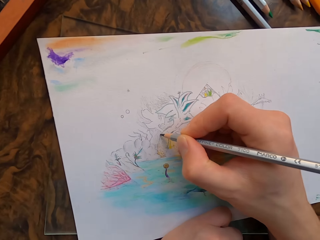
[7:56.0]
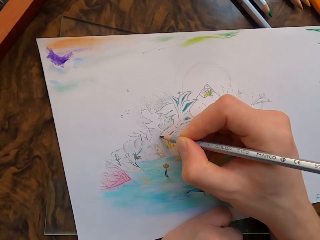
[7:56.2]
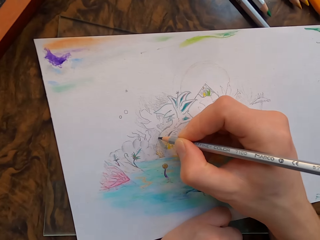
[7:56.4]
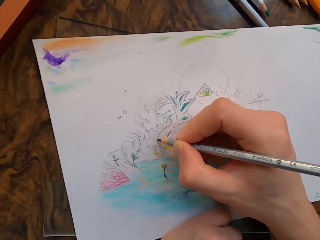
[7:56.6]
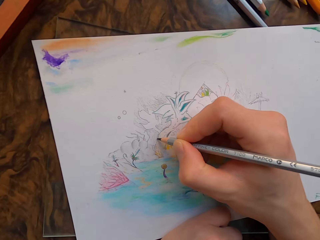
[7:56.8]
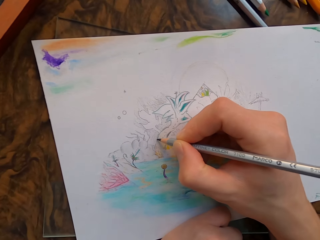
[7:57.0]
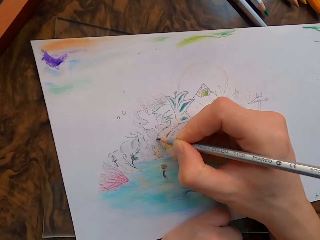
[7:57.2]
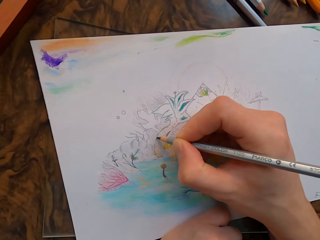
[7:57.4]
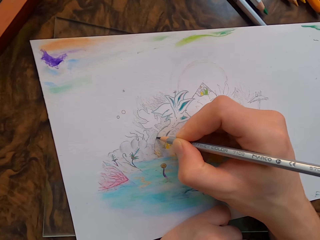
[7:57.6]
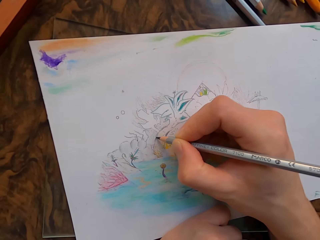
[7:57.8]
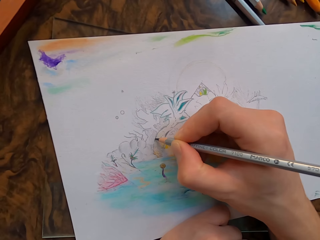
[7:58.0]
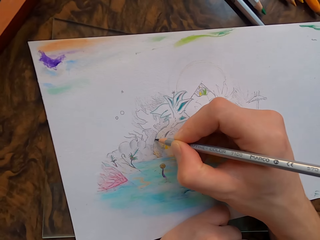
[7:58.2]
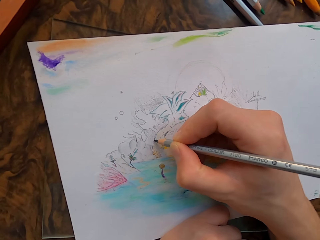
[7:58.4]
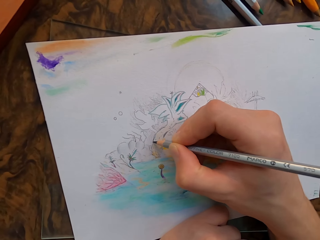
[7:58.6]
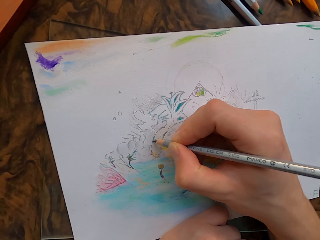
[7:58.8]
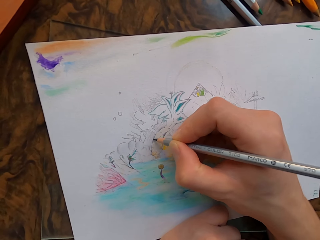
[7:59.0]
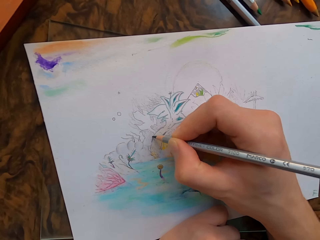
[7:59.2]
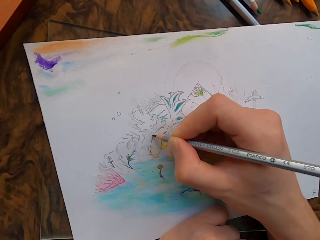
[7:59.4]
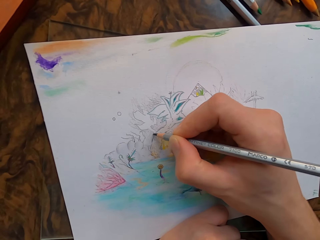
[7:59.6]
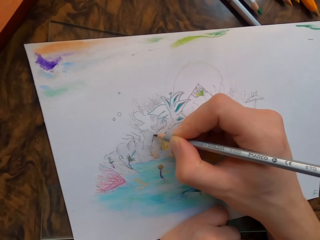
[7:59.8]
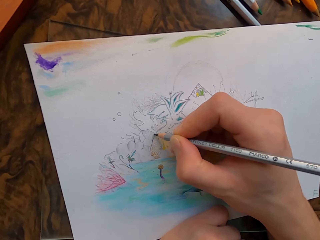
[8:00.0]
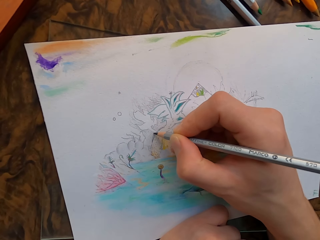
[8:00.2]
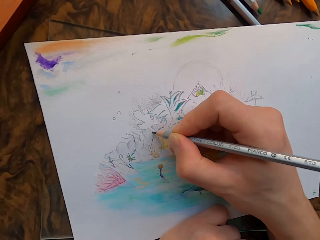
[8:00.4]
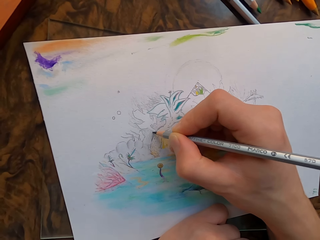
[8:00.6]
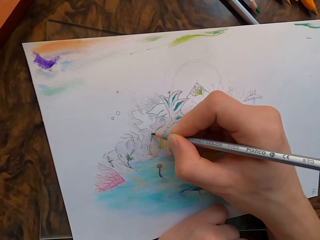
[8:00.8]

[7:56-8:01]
The camera wearer draws with a pencil on the paper.

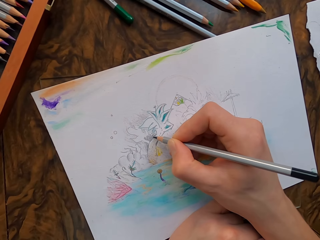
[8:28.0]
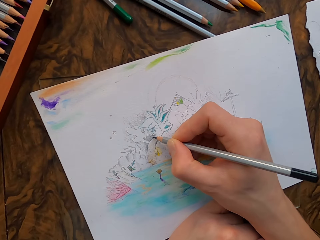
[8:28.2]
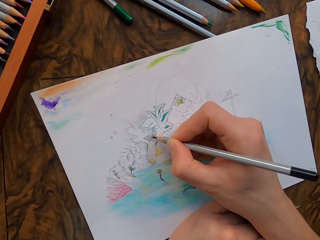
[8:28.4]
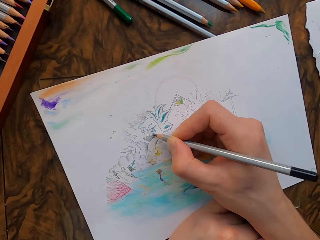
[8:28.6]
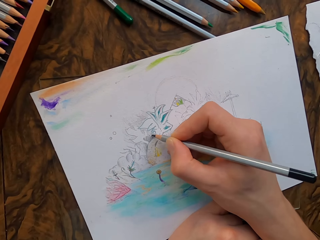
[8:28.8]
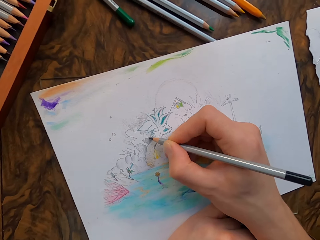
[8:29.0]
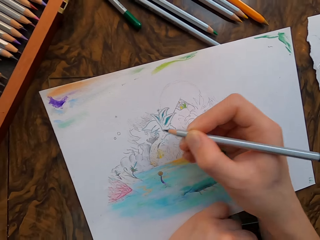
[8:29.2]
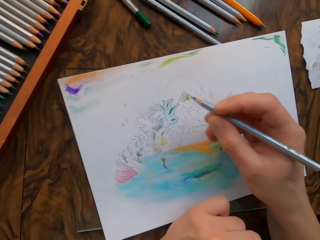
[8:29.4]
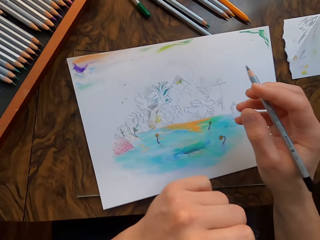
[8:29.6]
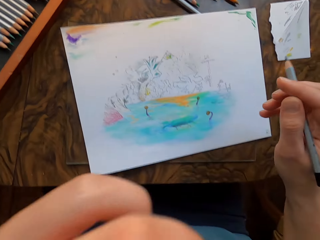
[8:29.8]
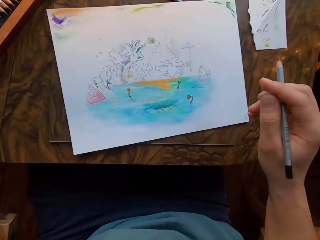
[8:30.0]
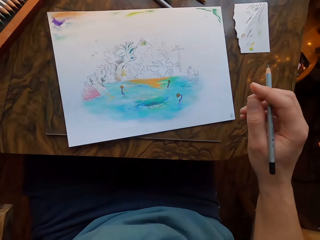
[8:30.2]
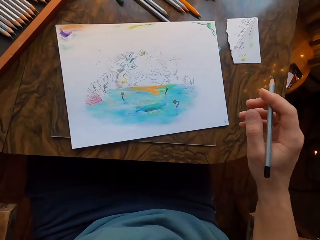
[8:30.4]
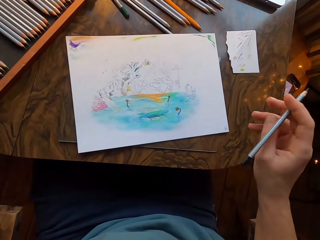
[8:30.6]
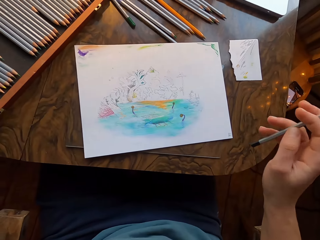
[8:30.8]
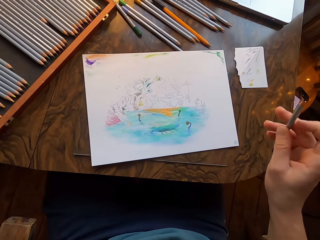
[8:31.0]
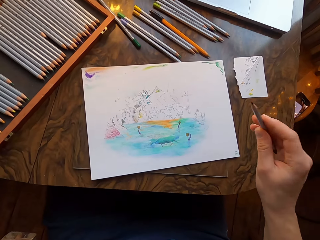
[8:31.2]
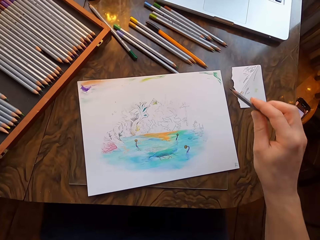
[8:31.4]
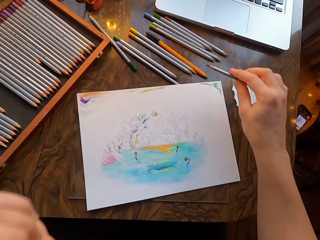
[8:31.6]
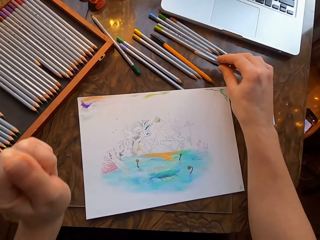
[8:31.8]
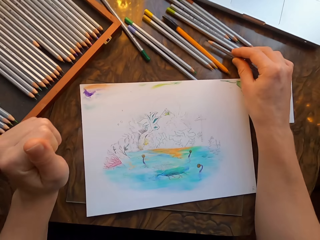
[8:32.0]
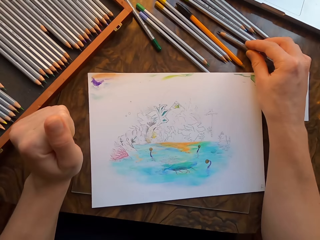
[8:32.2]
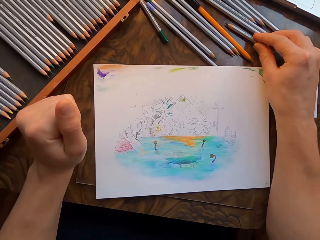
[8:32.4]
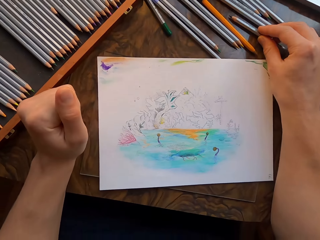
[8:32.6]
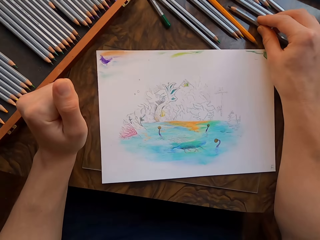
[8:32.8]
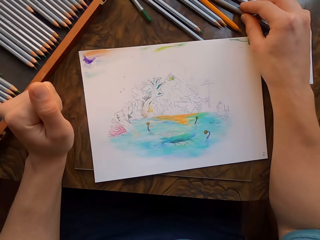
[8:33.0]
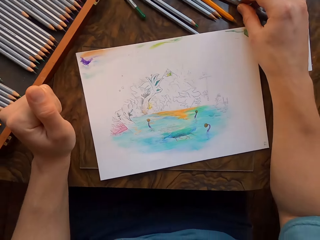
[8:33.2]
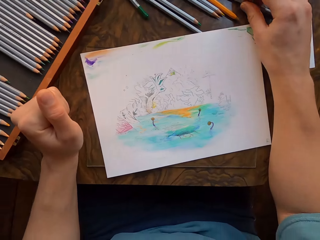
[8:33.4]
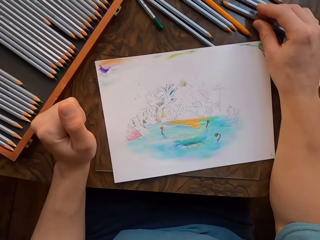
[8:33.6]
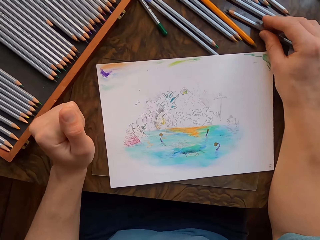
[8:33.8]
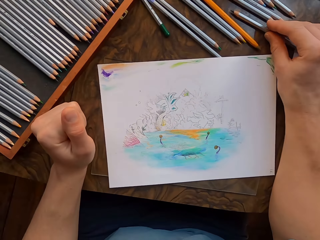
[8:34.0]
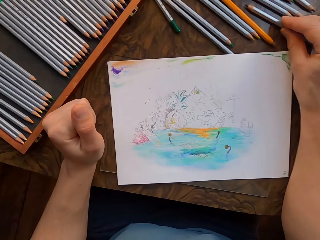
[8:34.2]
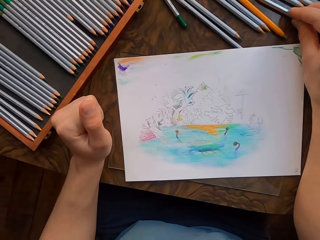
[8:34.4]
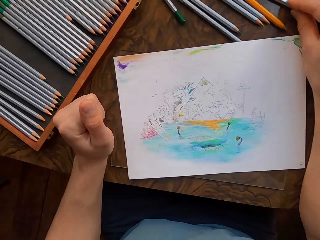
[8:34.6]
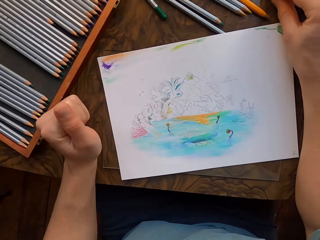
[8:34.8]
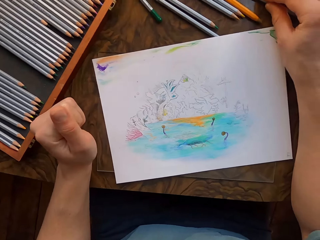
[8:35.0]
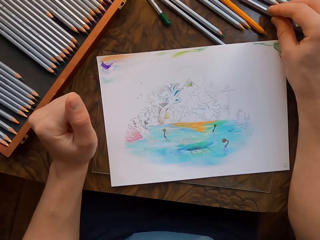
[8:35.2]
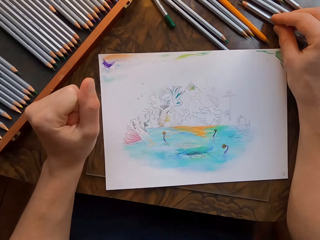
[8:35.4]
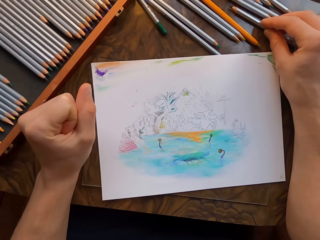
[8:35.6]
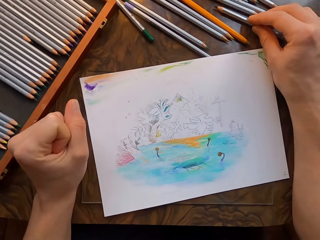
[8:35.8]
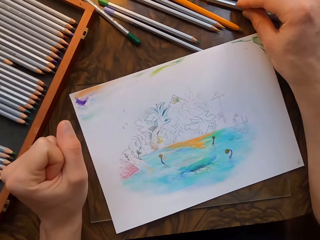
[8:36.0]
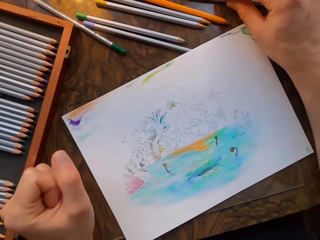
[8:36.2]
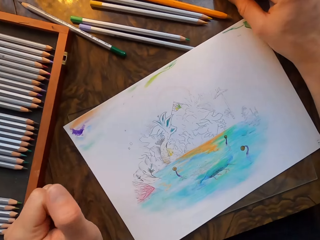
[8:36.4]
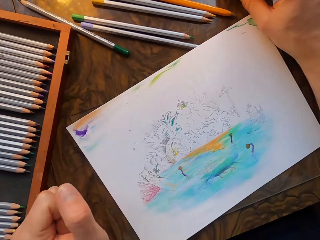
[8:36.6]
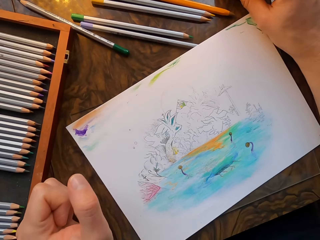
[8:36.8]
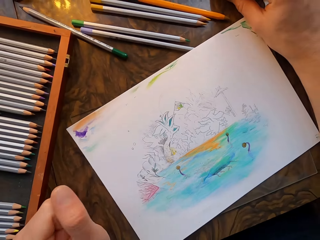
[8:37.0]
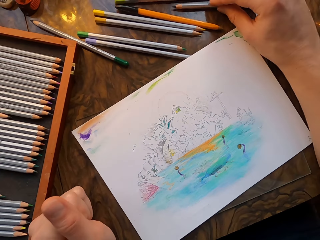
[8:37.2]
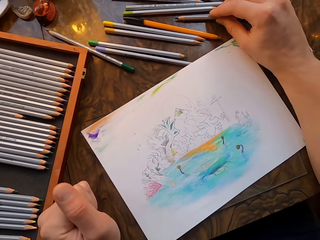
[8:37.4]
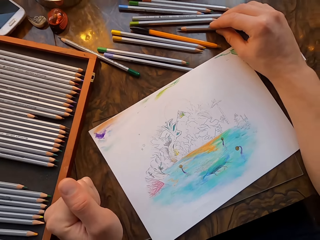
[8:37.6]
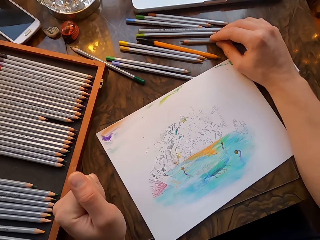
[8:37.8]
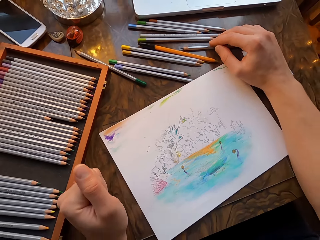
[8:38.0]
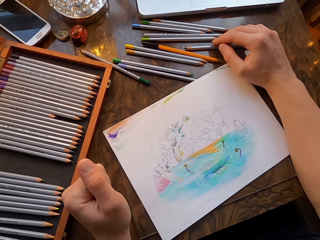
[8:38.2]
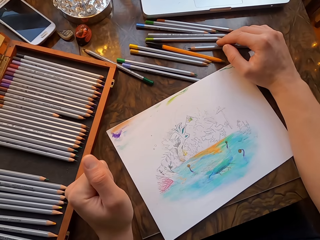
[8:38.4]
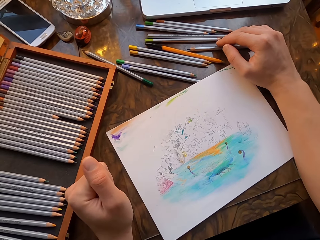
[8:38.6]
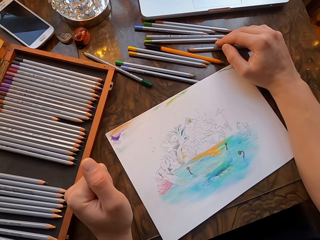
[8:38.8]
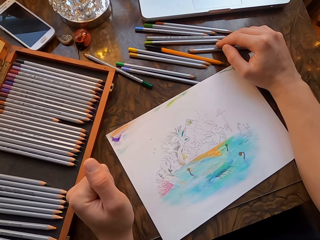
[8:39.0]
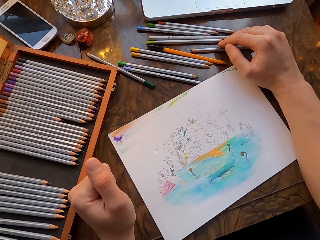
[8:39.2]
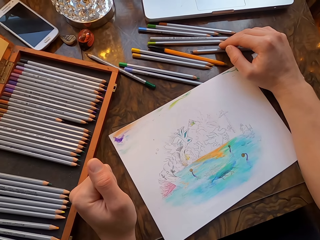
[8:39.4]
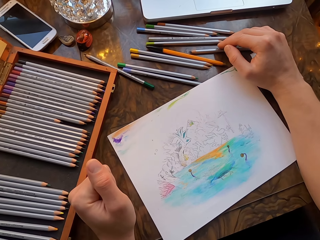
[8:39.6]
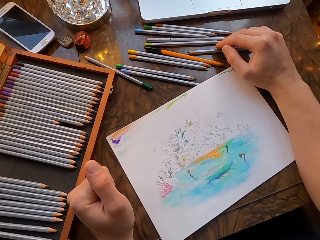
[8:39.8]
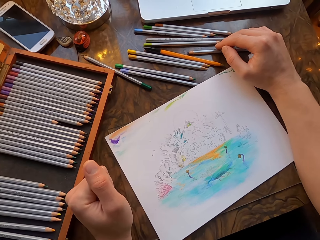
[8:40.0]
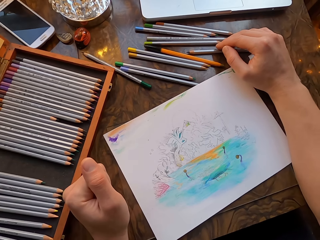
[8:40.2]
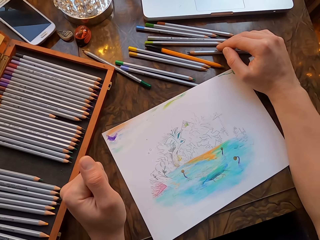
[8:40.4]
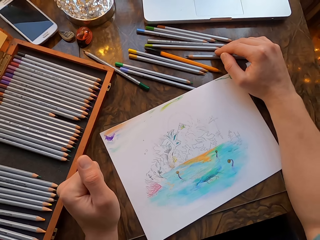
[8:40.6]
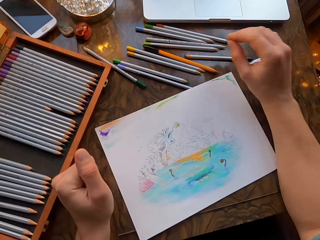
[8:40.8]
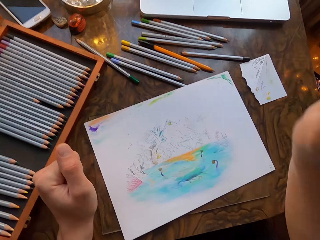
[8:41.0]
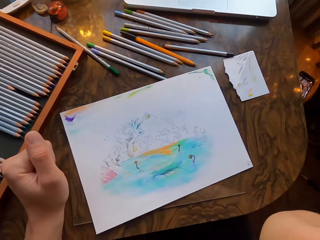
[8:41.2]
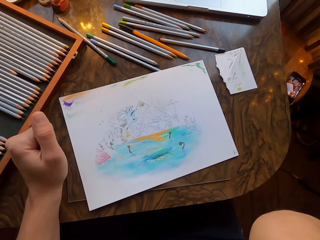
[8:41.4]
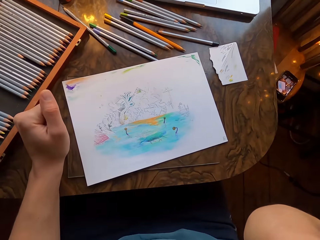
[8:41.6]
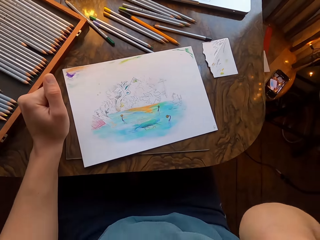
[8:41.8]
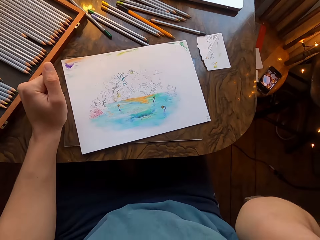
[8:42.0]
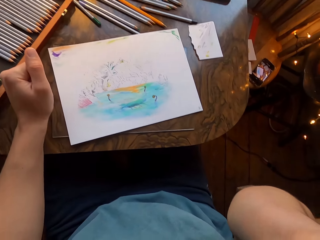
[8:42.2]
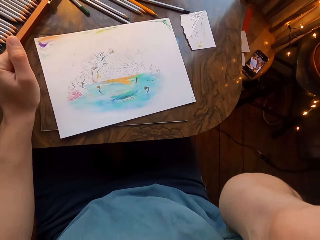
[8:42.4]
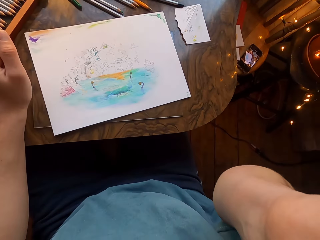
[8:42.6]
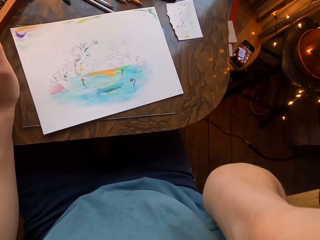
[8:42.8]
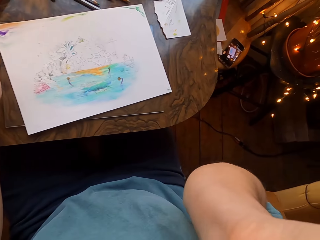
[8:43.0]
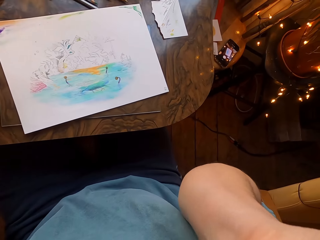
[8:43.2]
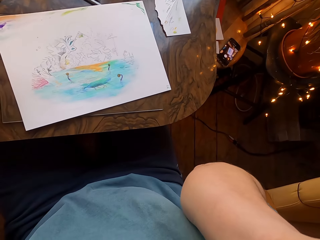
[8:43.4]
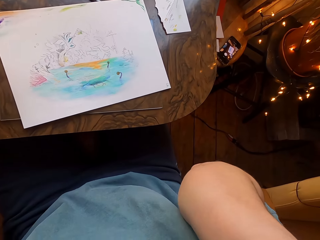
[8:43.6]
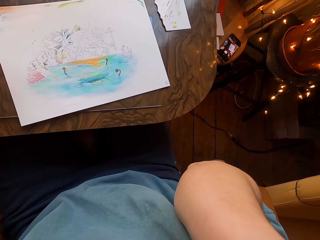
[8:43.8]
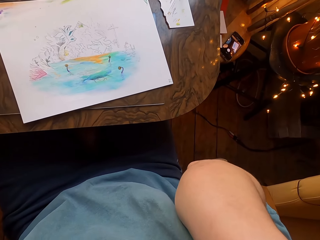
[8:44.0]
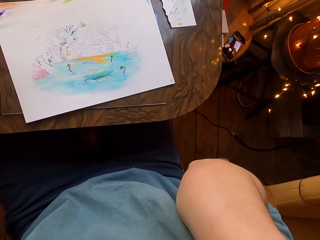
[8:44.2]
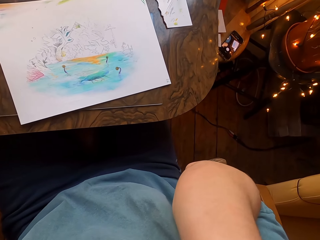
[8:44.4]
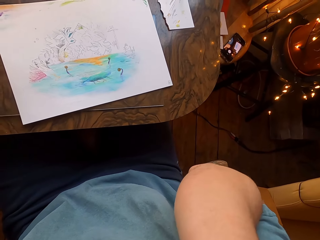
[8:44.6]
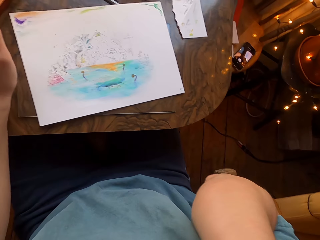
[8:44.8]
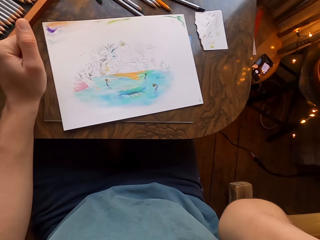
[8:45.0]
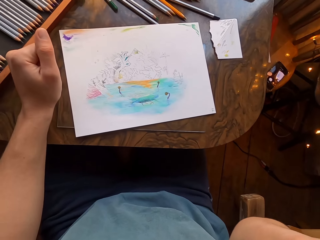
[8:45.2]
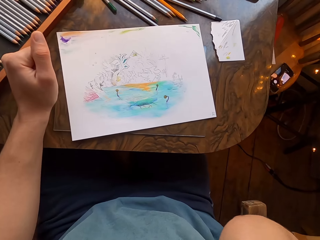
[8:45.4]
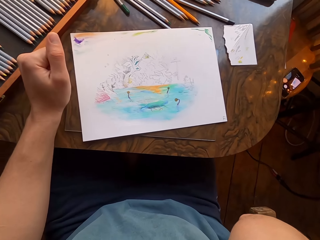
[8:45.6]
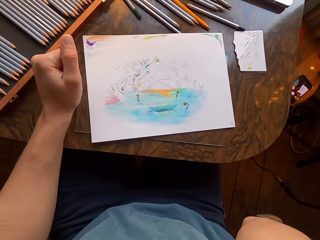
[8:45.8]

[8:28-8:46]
The camera wearer lifts the pen and raises his left hand. He places the pencil on the table and rests his left hand on the table. He holds the pencil. He rubs his fingers with his thumb. He stares. He raises his right hand. He does something with his hand.
